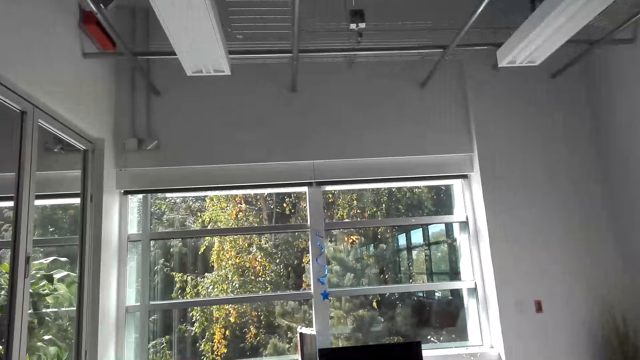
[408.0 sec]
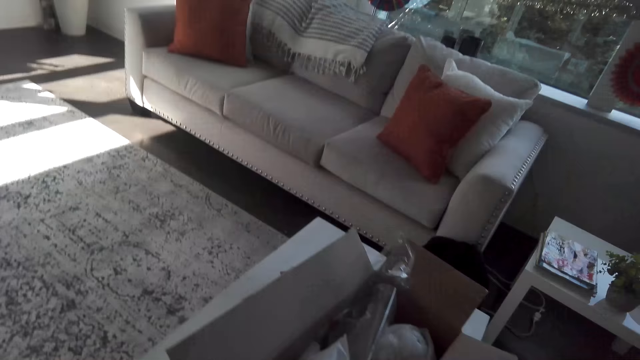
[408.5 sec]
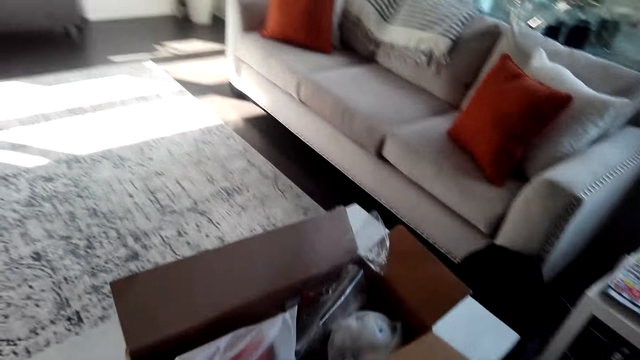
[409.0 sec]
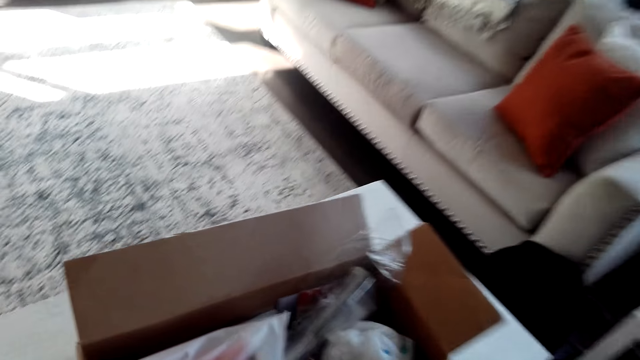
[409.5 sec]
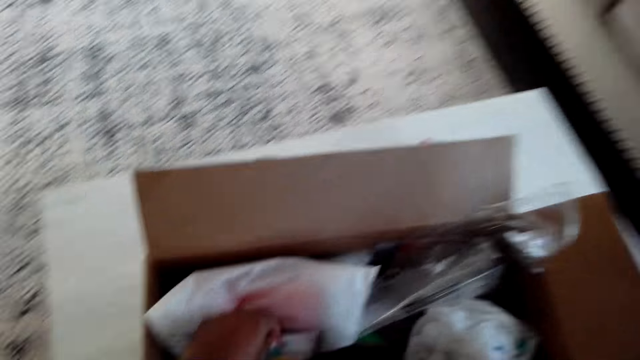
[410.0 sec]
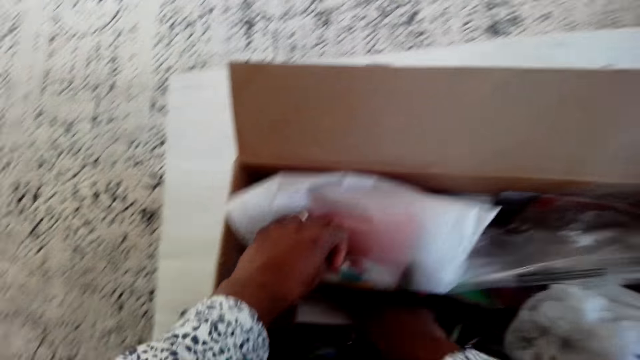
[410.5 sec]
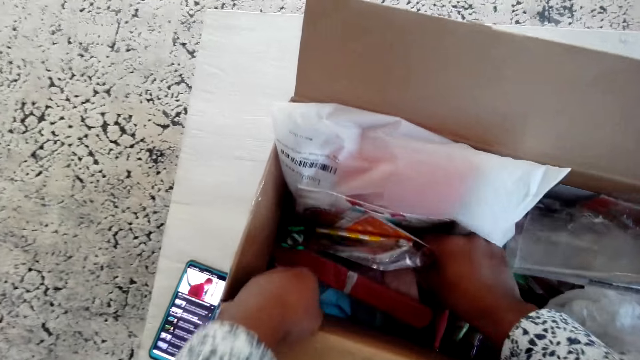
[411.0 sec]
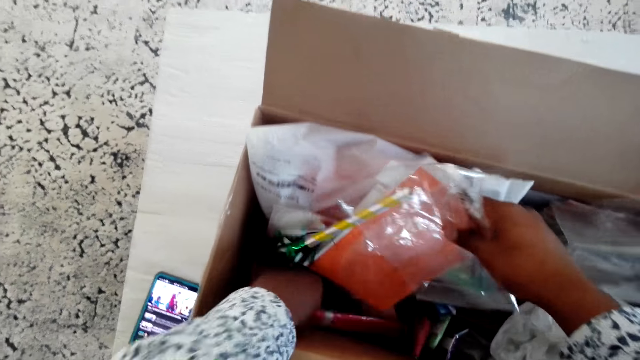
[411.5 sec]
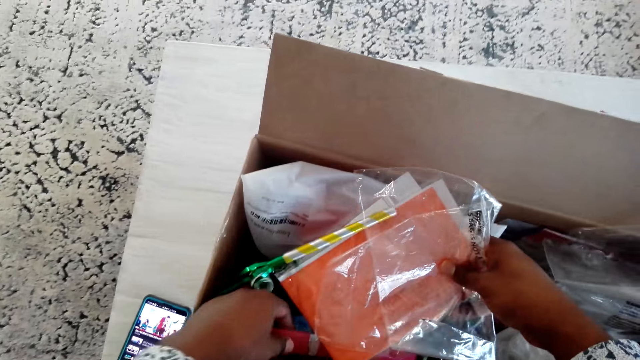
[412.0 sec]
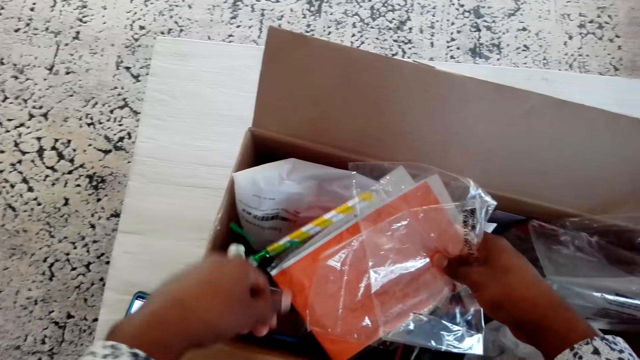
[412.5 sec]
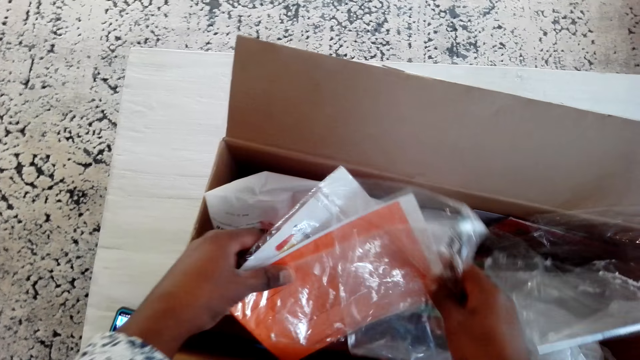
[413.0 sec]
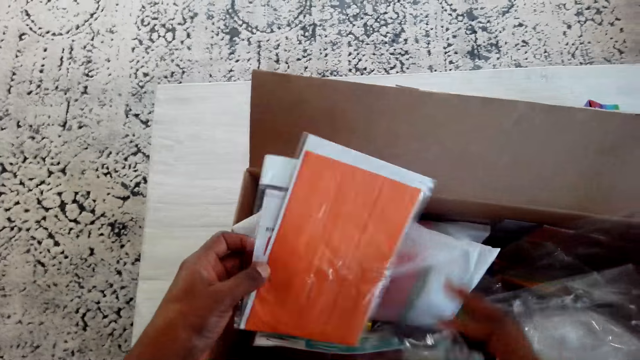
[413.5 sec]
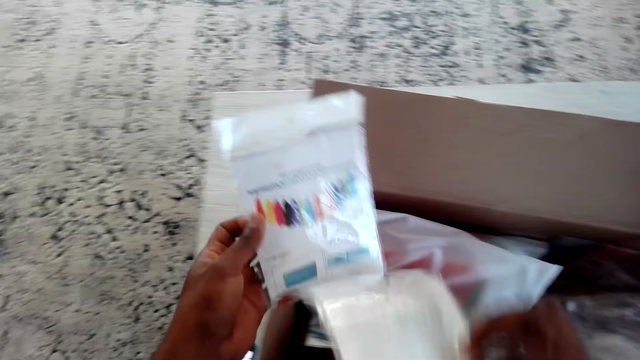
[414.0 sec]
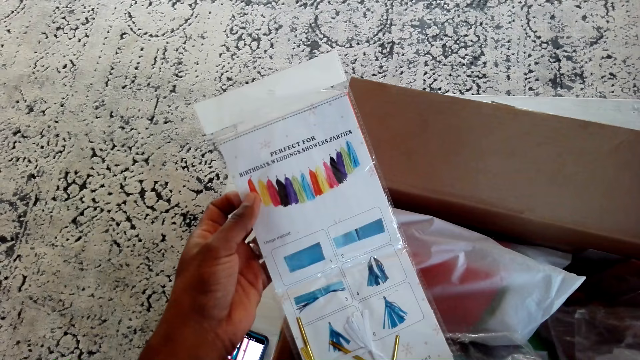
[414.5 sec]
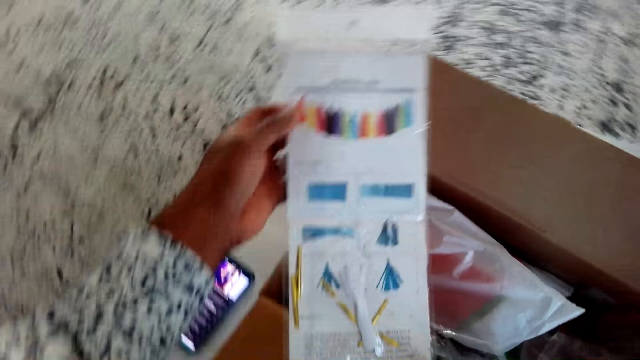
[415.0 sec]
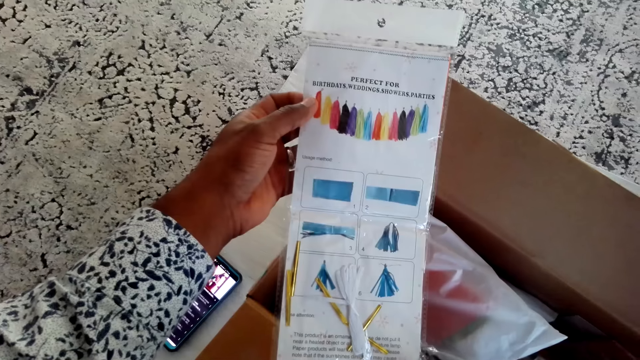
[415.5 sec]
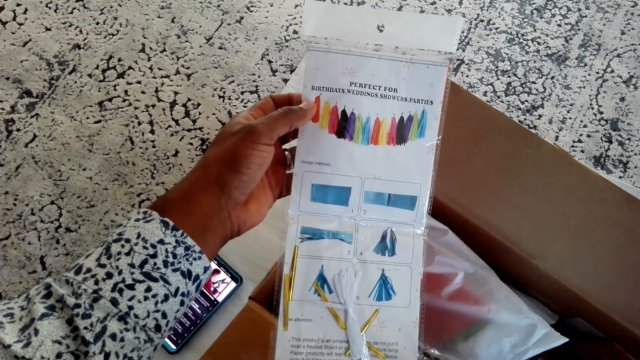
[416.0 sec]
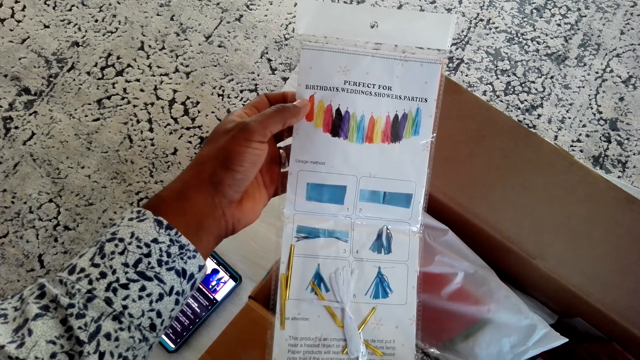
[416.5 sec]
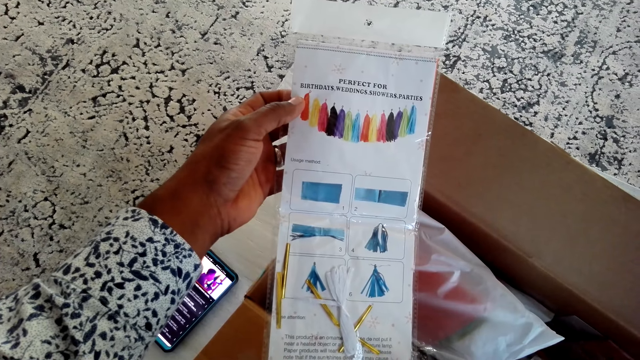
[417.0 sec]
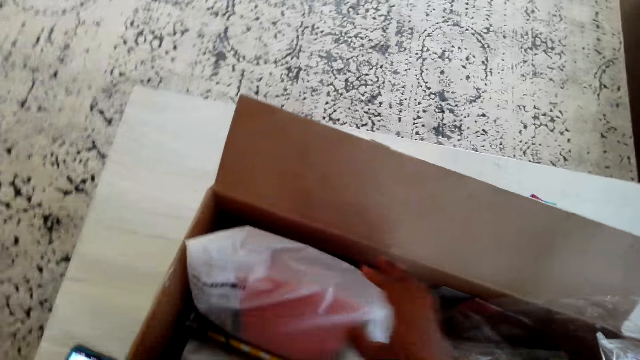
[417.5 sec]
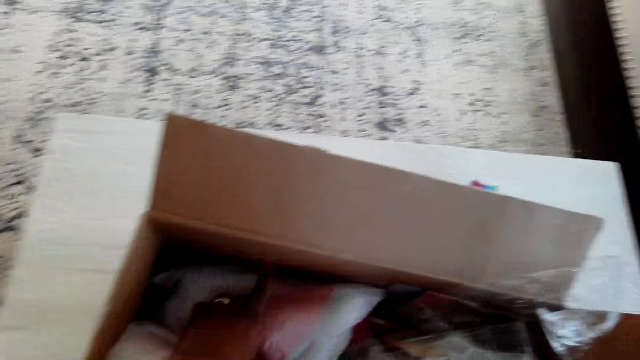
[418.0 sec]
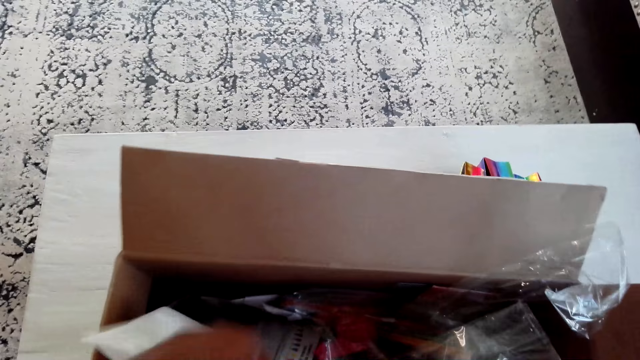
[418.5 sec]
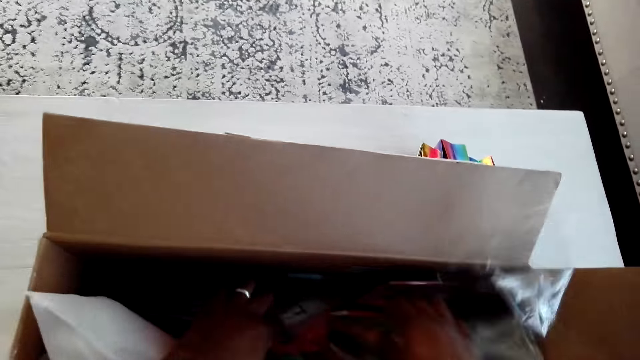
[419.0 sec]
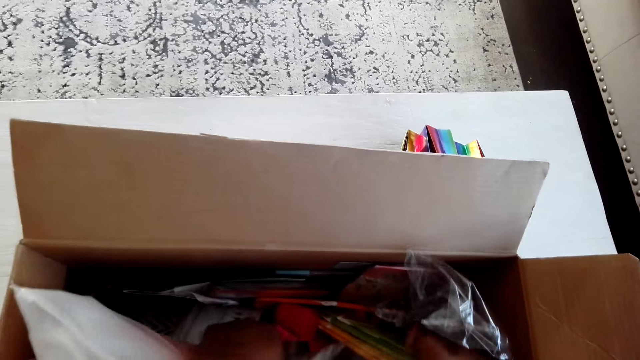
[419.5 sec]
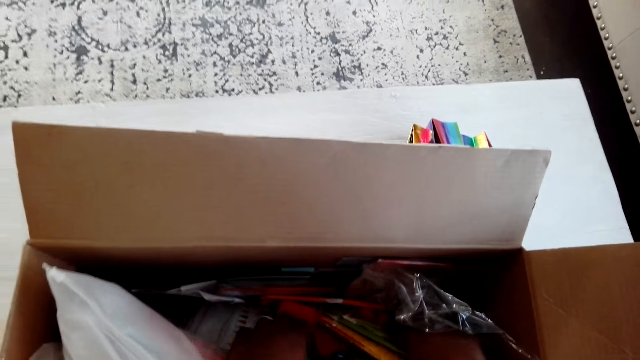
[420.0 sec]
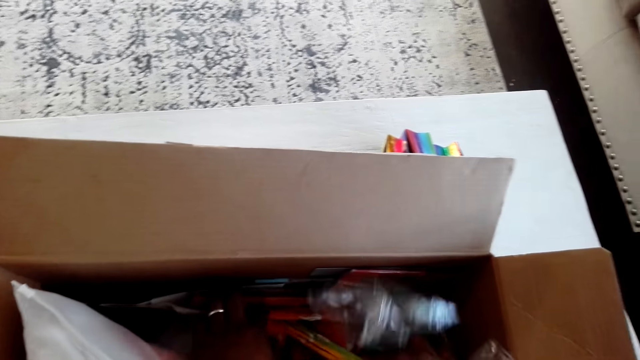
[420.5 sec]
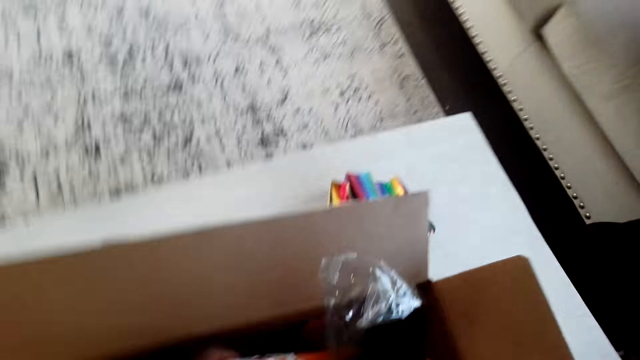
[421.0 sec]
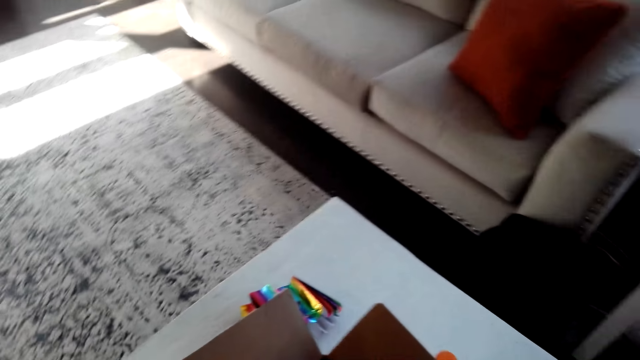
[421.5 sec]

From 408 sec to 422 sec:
The camera wearer searches in the box. They look at the decorative paper. They sort through the box.

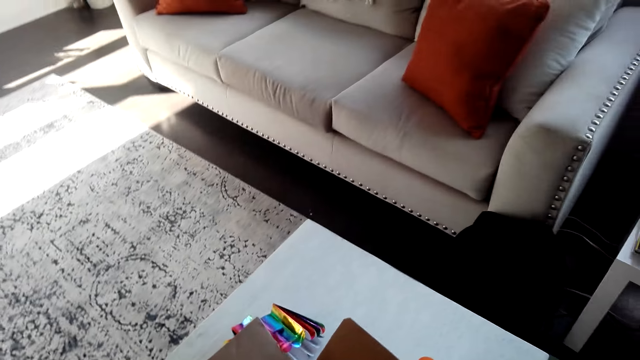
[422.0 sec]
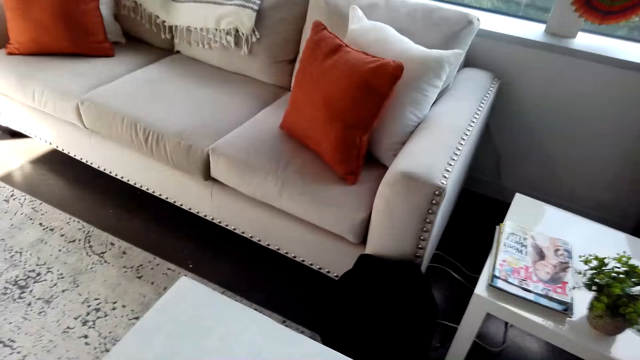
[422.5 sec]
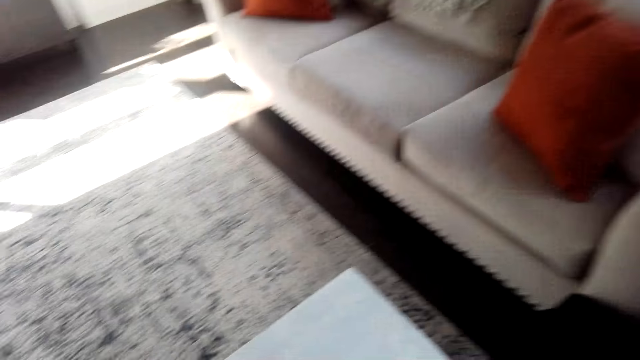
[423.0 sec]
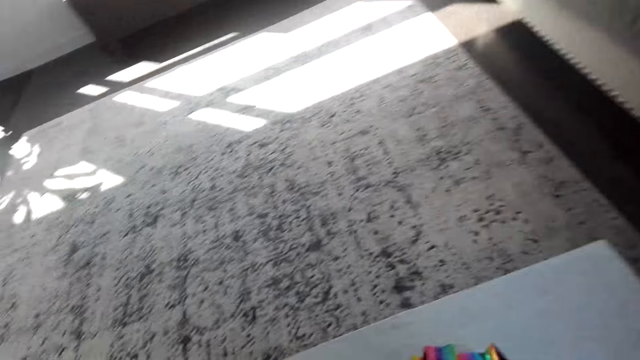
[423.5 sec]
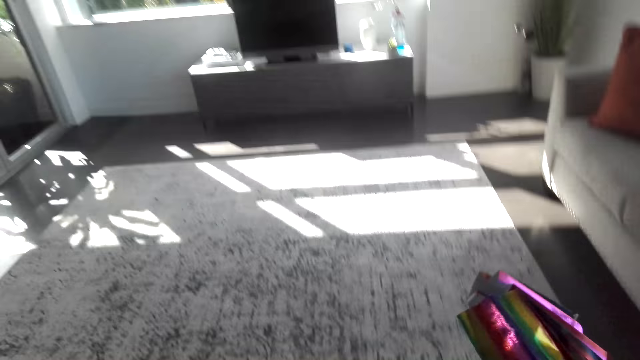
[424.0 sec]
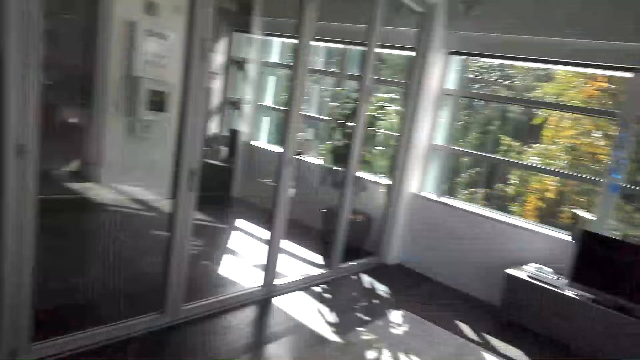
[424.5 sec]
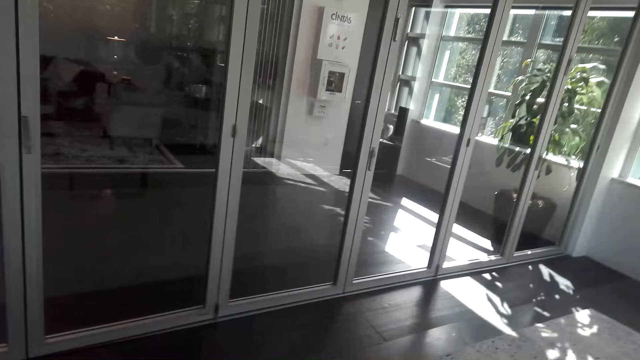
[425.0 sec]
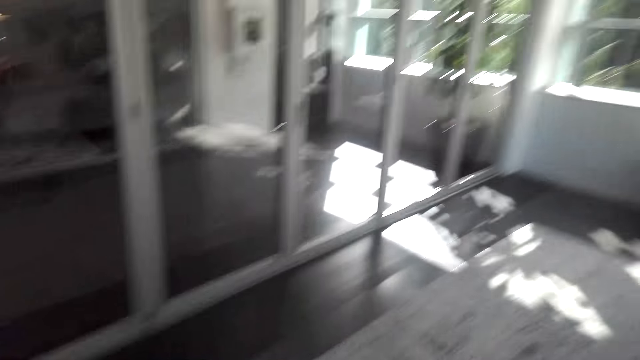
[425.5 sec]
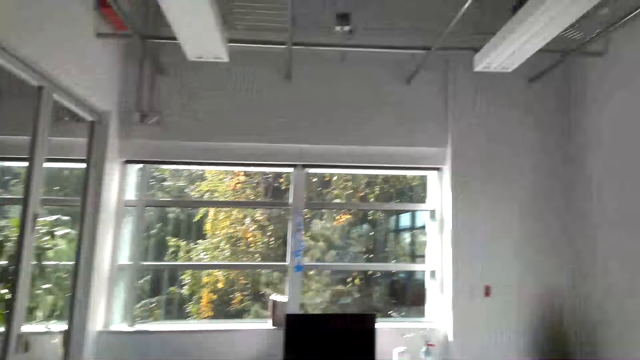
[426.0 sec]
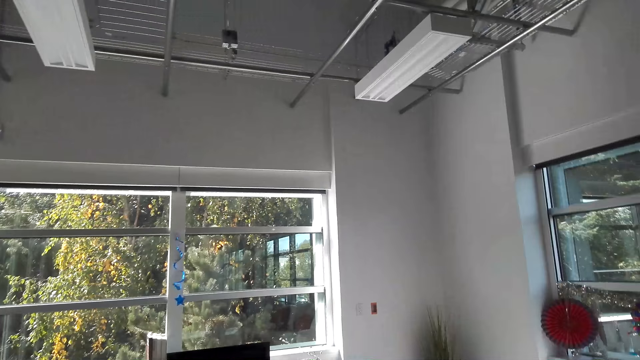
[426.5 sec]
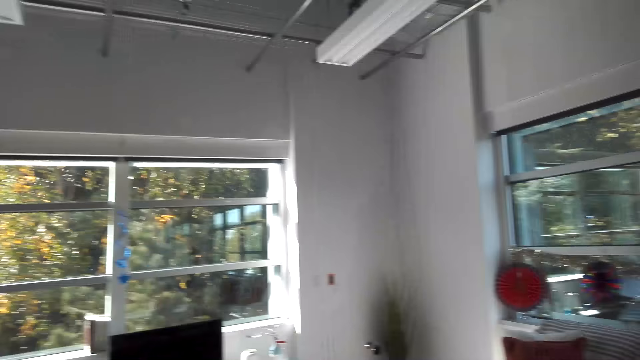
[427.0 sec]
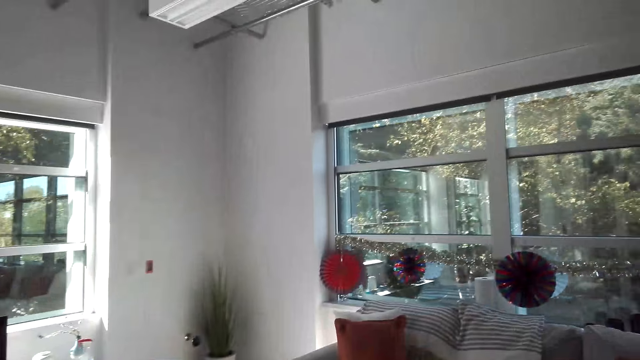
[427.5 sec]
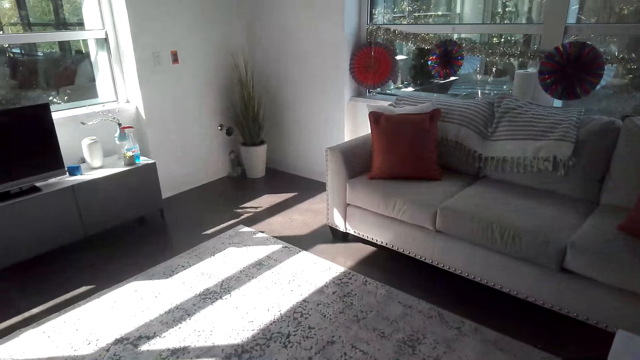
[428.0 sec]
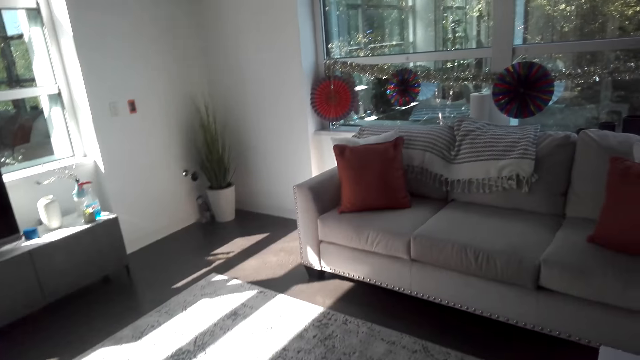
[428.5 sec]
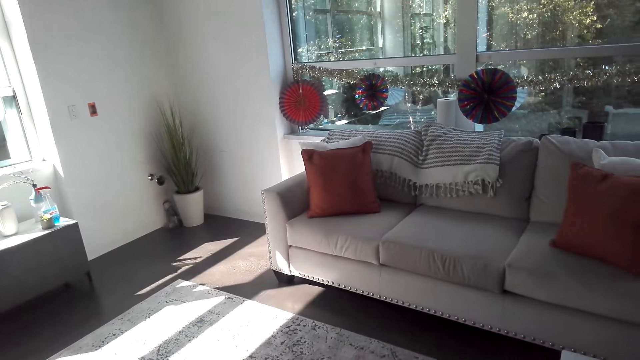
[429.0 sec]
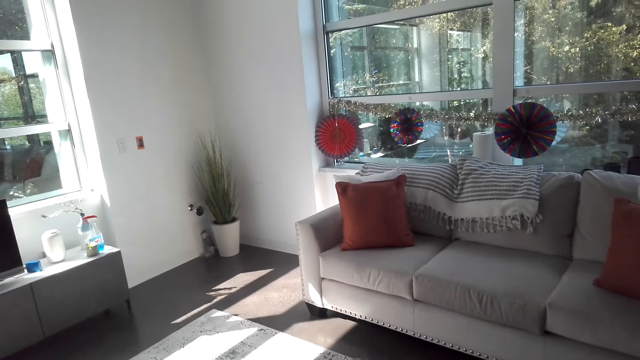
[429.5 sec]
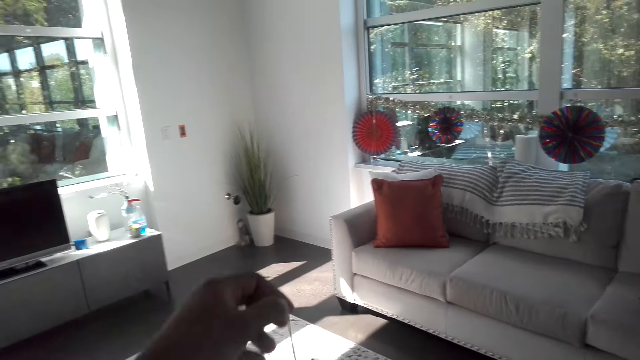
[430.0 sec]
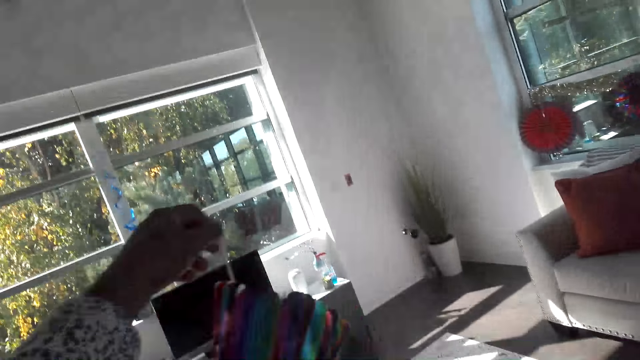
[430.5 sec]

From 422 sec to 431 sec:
The camera wearer picks up a decorative paper. They look around.
